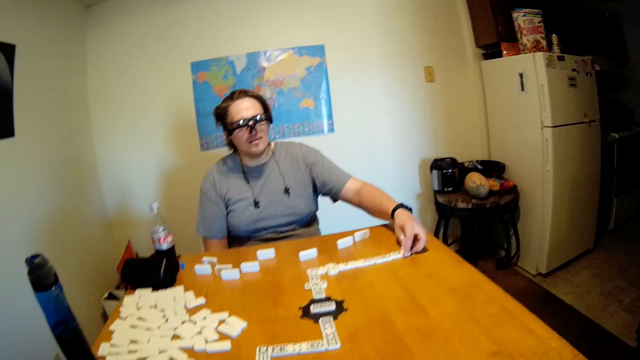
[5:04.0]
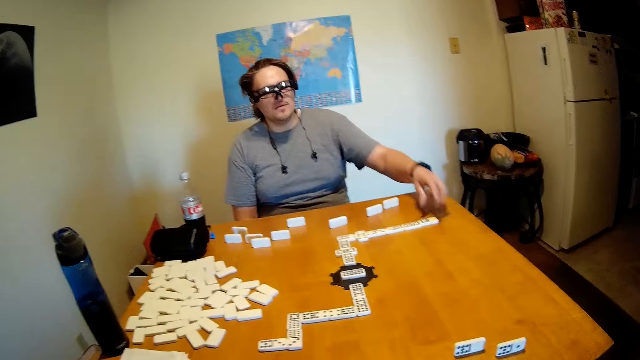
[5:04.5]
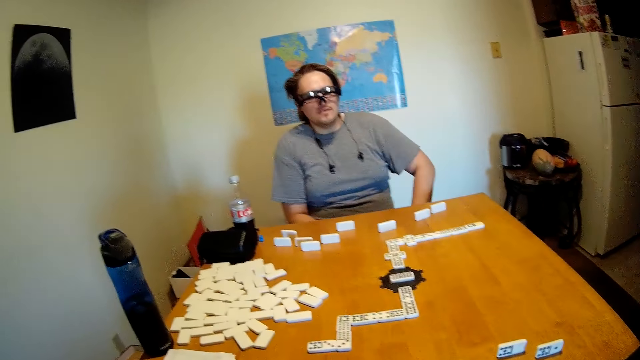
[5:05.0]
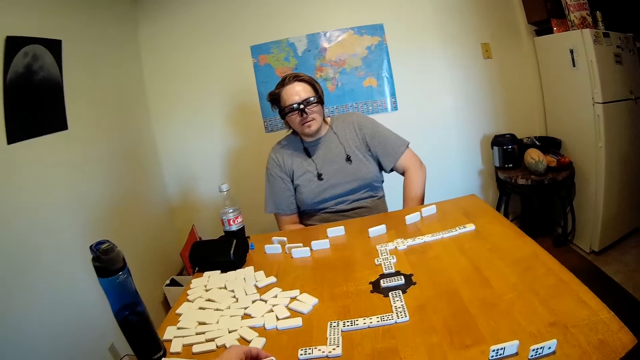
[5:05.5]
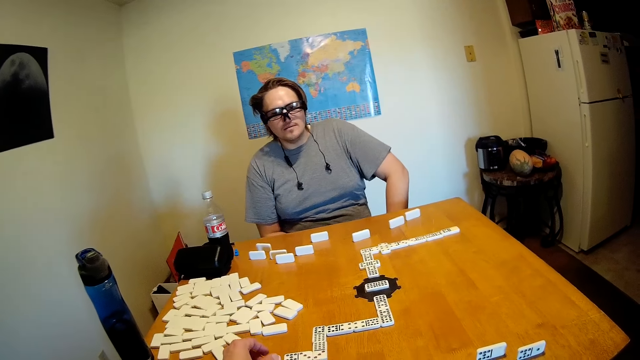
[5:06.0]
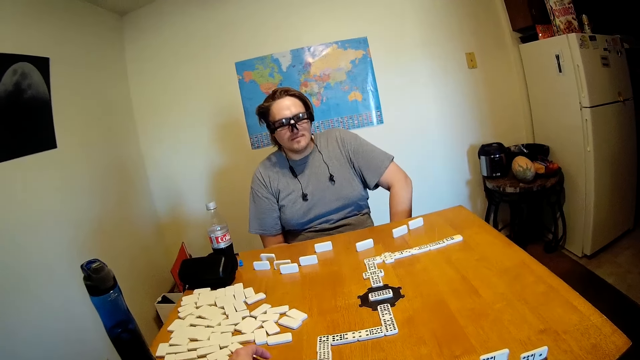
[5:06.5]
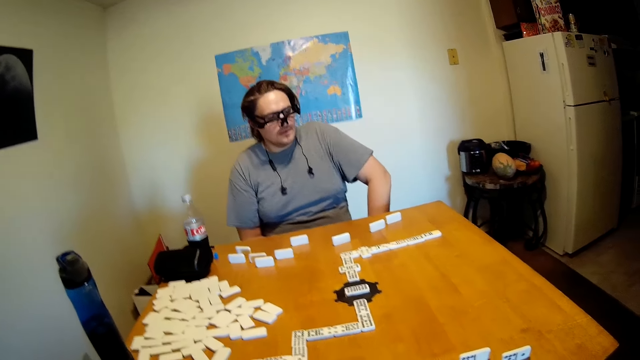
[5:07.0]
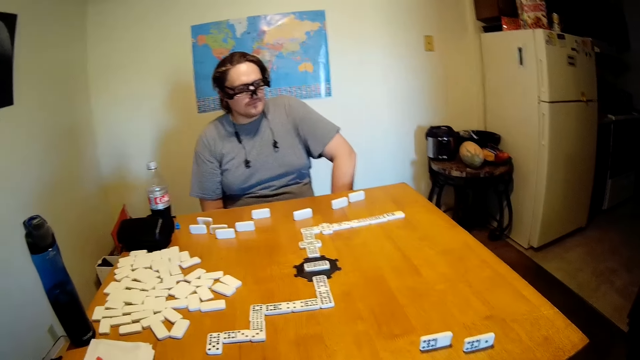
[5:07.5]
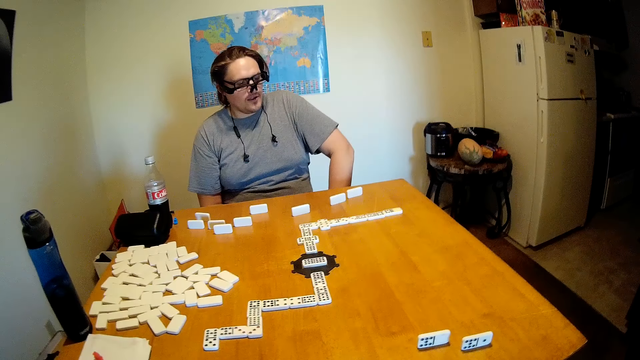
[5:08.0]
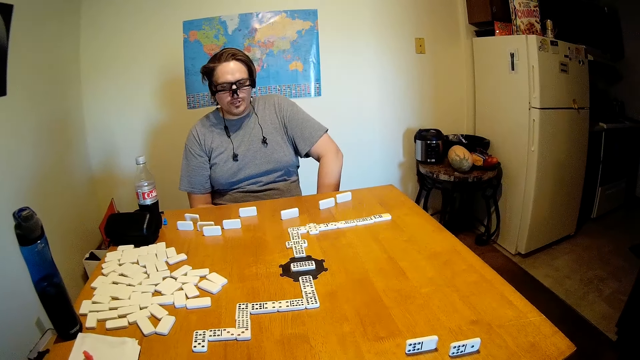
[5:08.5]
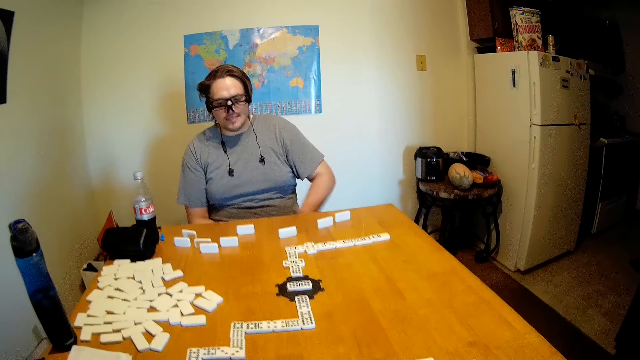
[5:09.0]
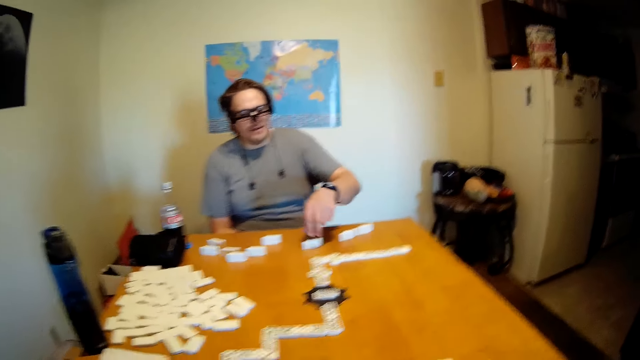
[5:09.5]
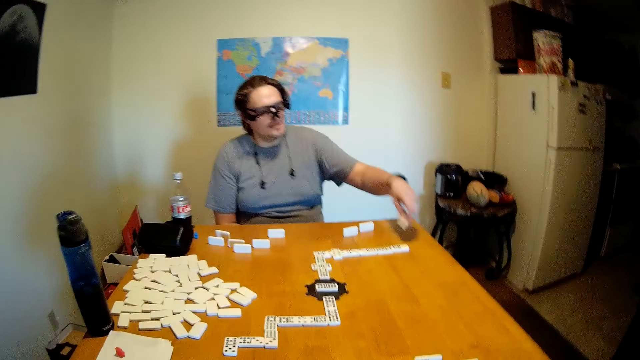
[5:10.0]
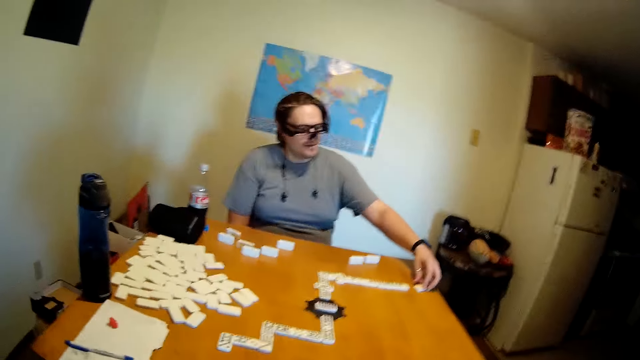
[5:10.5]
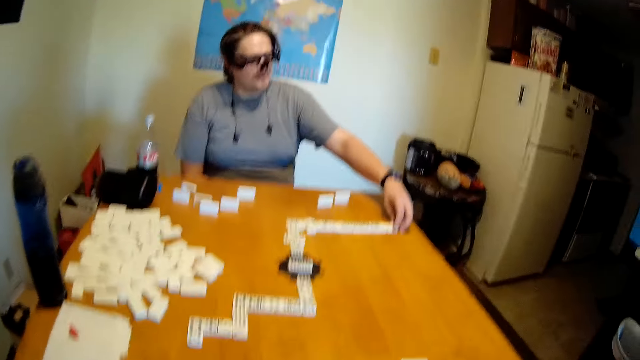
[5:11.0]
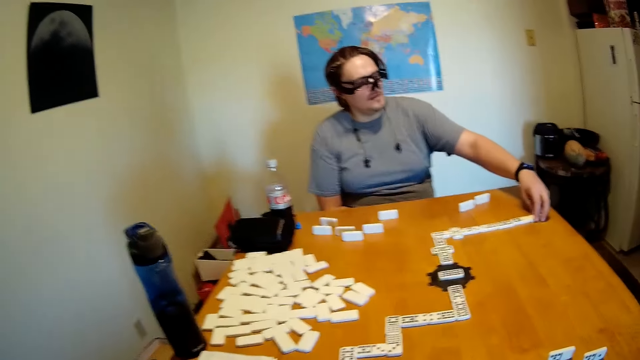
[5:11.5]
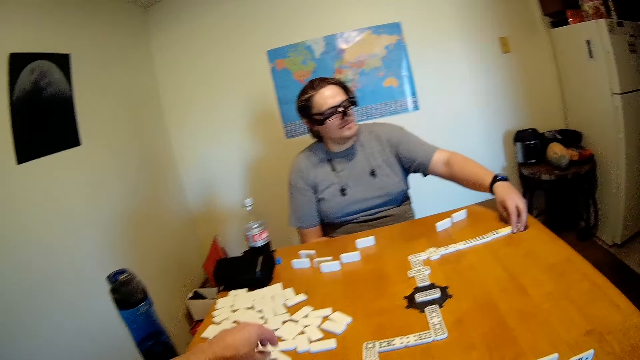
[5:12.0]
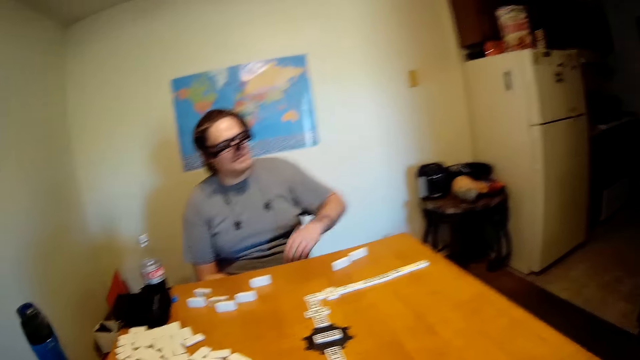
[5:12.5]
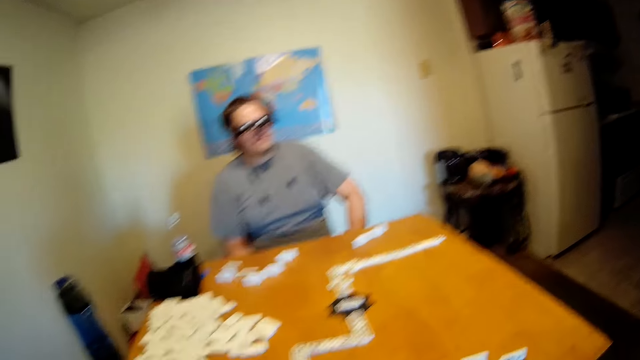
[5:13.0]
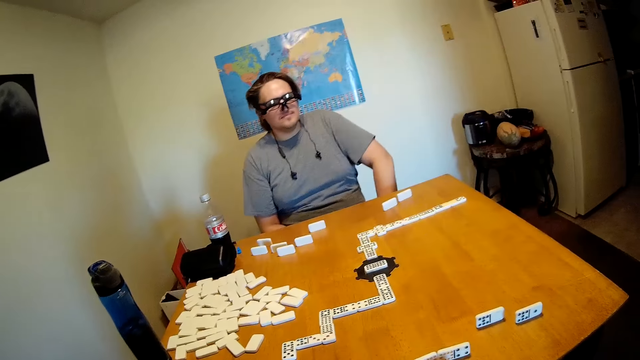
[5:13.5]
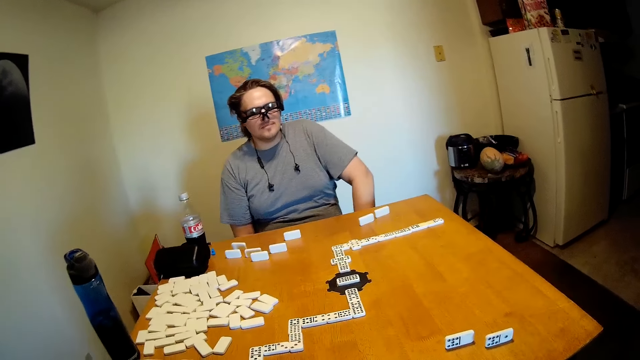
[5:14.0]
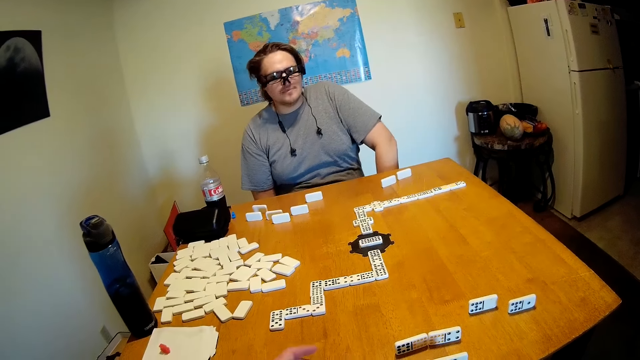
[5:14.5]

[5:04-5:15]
The camera wearer looks around. A man moves his hand backwards. The man looks around. The camera wearer puts a domino on the table. They look around. The man picks up a domino on the table and puts the domino on the table. The camera wearer picks up a domino on the table. The man moves his hand backwards. The camera wearer looks around. The man looks around.

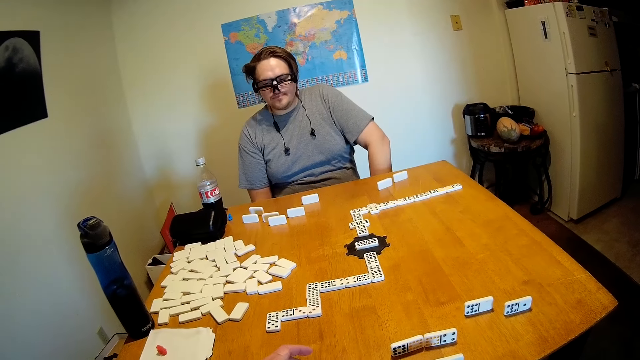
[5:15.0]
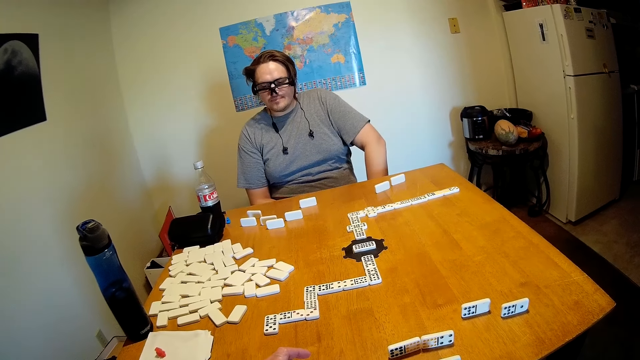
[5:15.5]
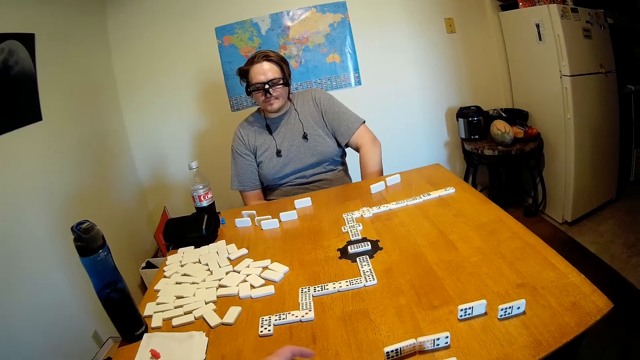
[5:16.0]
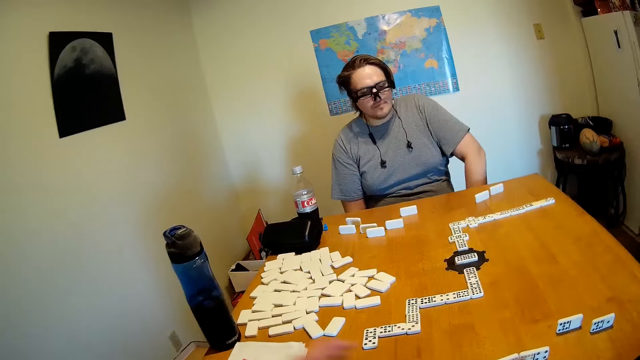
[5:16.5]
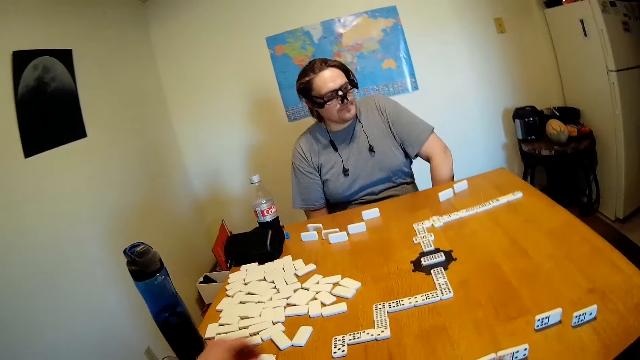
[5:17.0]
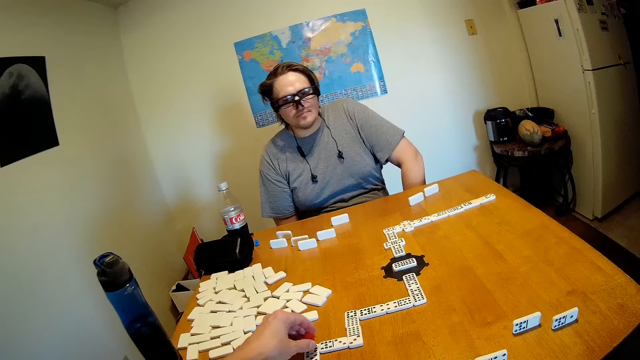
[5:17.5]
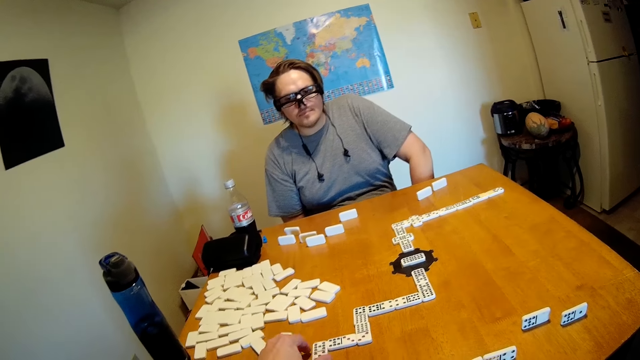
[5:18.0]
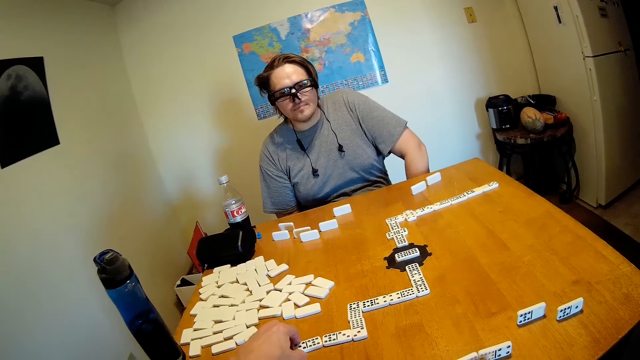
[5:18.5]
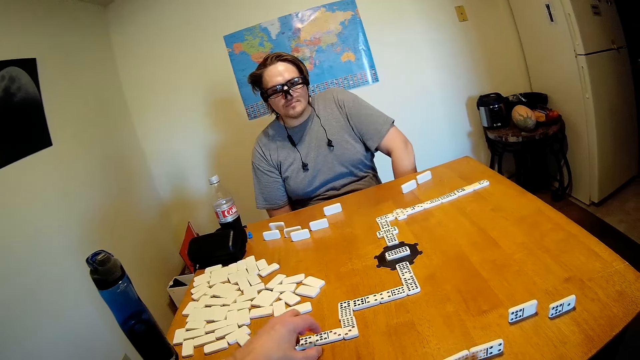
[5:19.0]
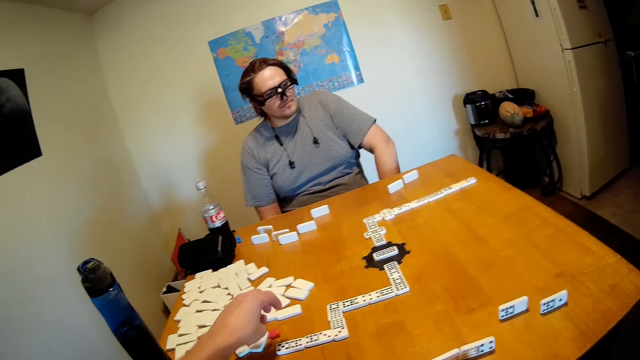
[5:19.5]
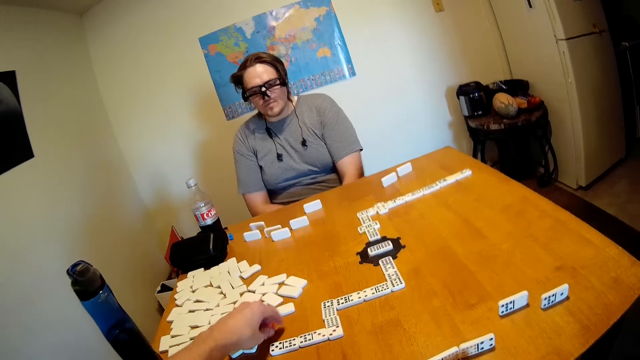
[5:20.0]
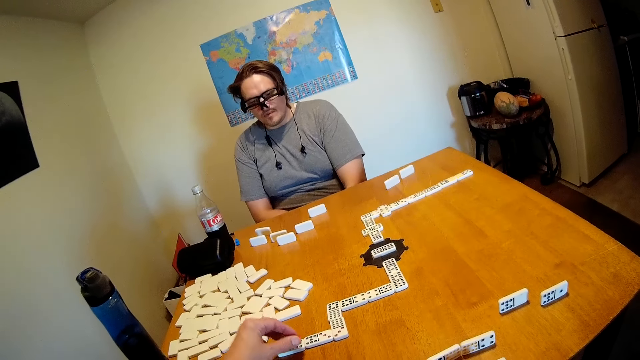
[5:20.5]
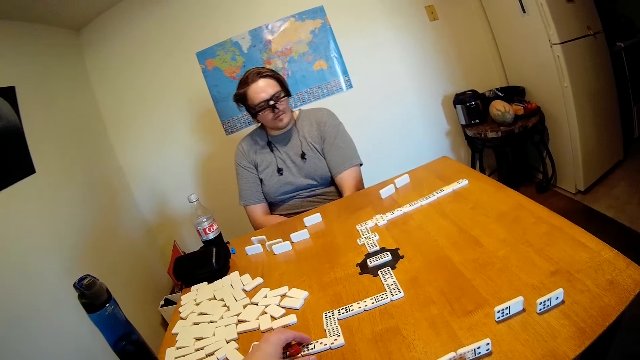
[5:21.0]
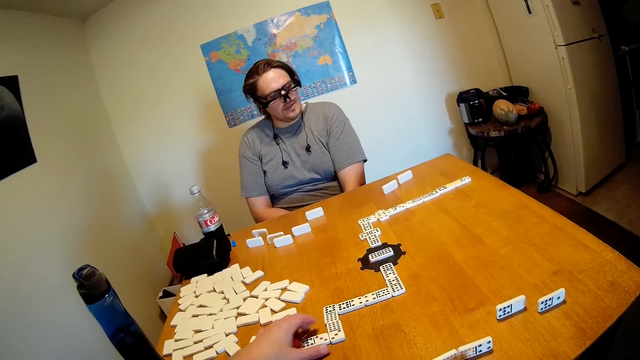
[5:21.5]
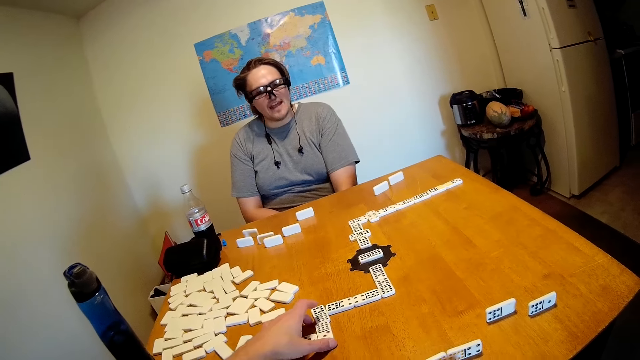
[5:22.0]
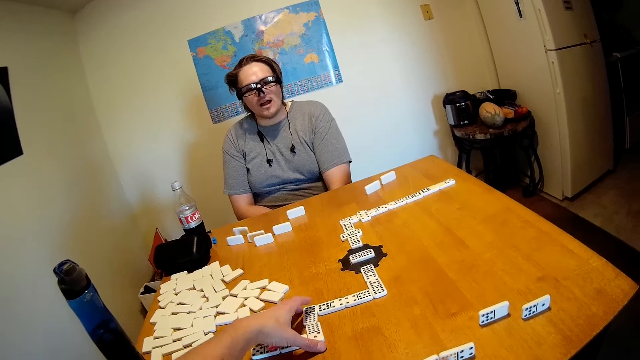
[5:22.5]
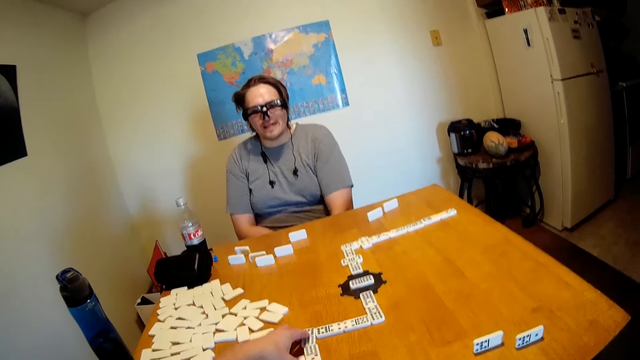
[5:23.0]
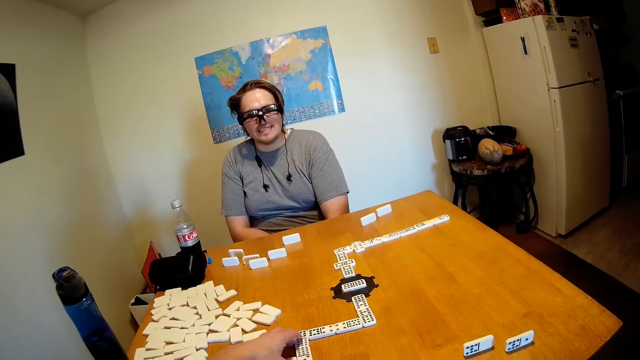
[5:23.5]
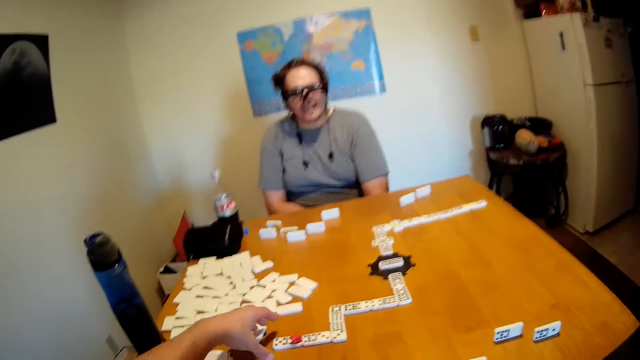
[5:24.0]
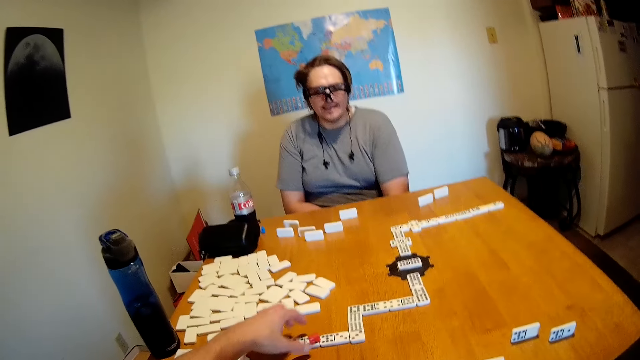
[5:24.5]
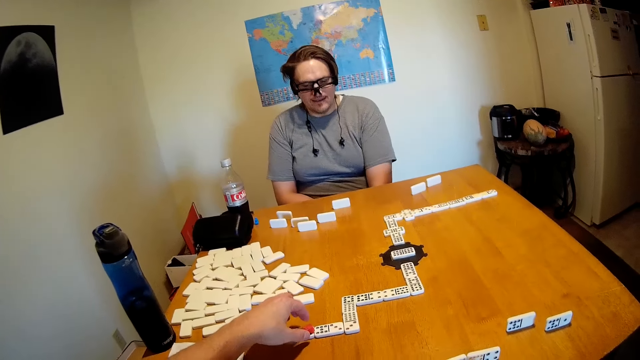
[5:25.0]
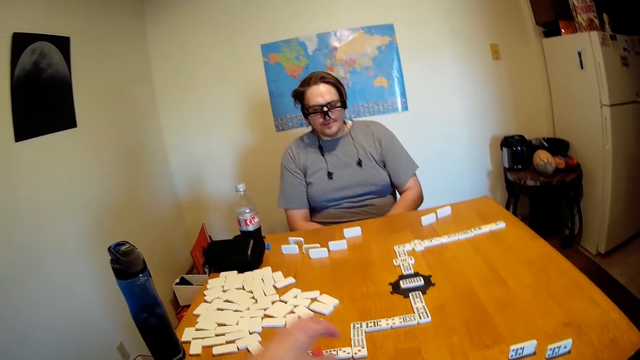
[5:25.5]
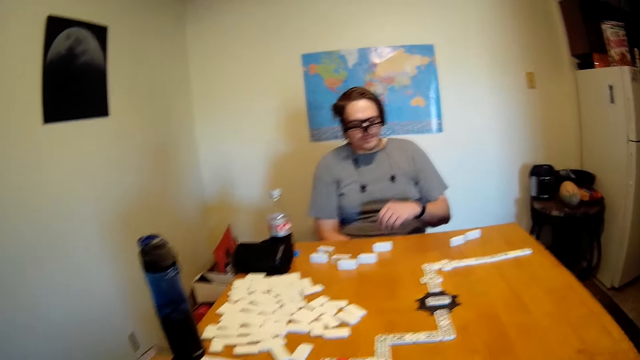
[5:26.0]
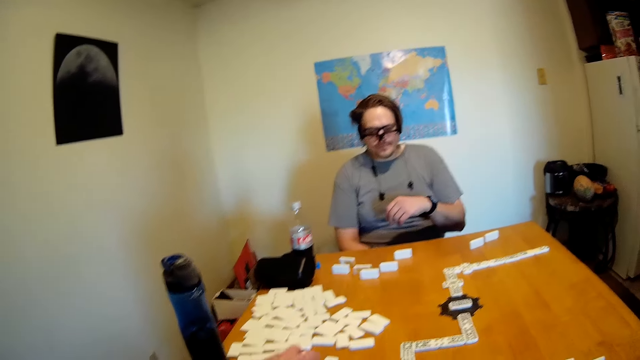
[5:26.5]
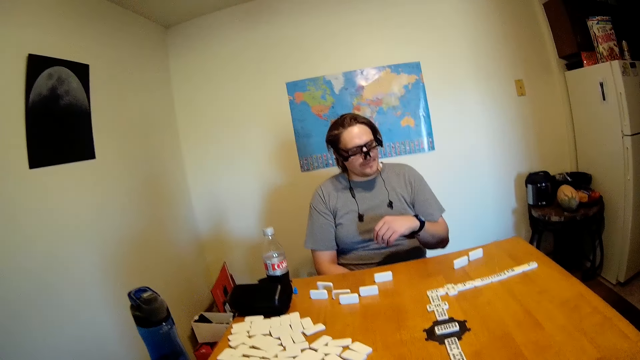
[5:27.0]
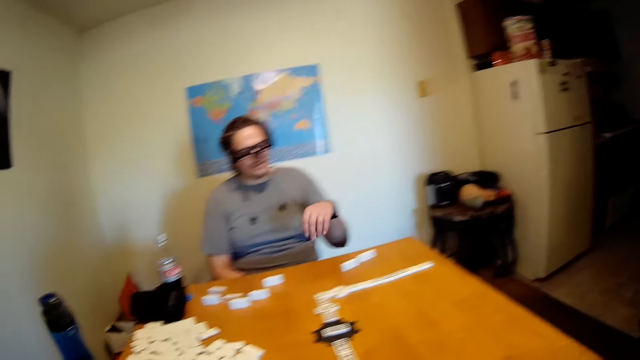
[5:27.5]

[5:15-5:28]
The camera wearer puts their hand on the table. They move their hand around. They move a domino on the table. They put the dominoes in the middle of the table. They pick up something on the table. They put something on the domino. They move a domino on the table. They look around. A man moves his hand around.
